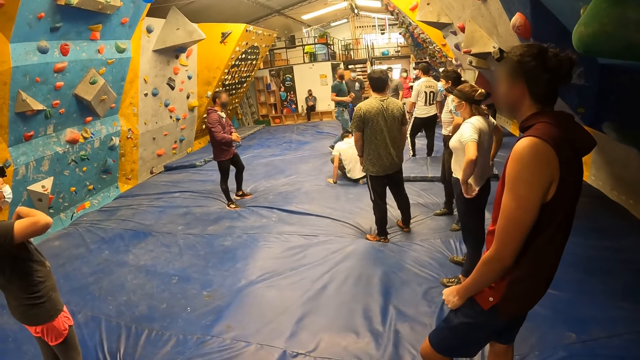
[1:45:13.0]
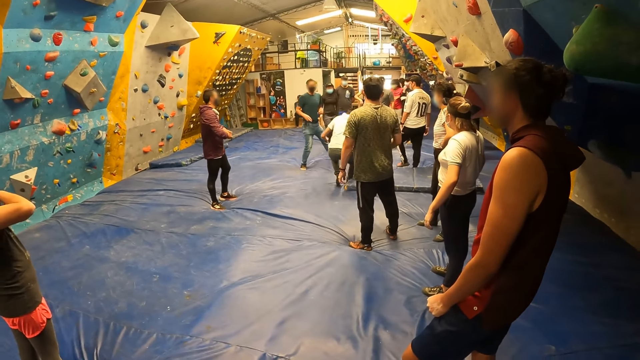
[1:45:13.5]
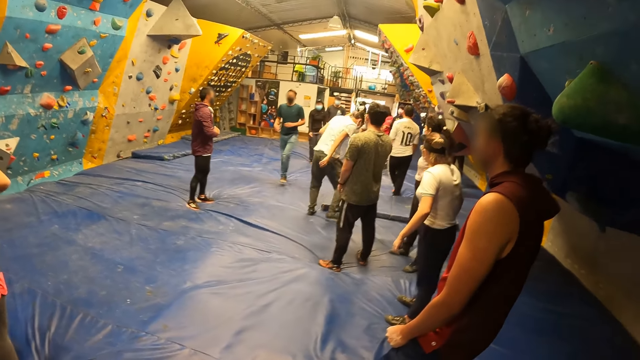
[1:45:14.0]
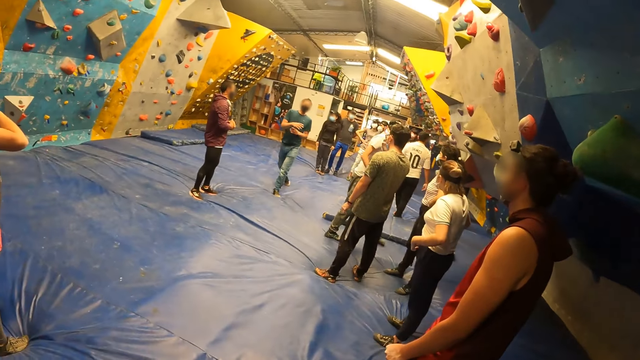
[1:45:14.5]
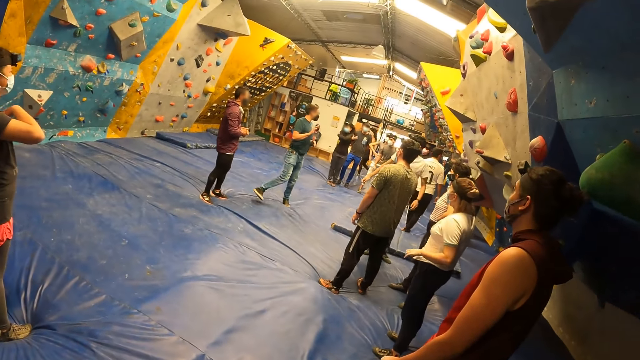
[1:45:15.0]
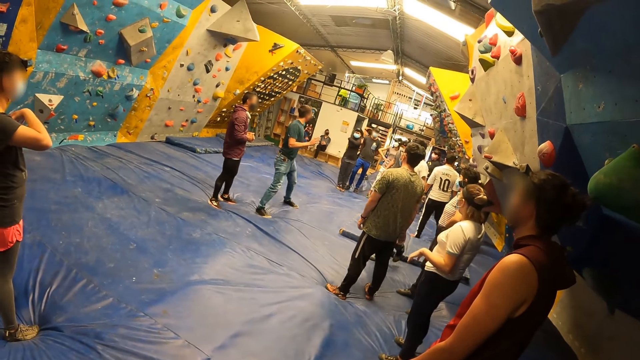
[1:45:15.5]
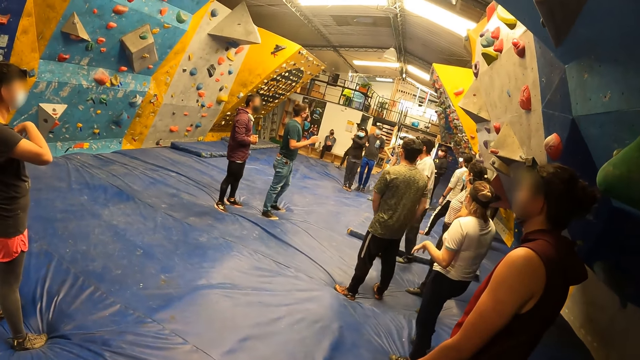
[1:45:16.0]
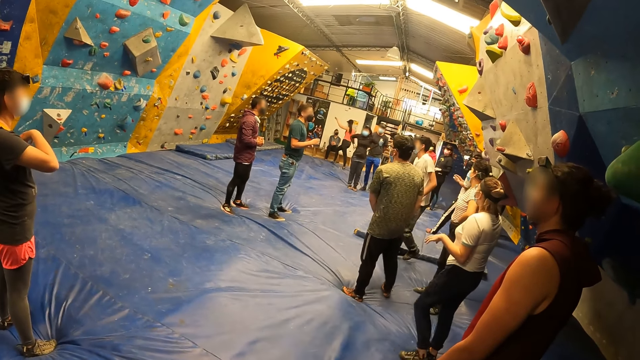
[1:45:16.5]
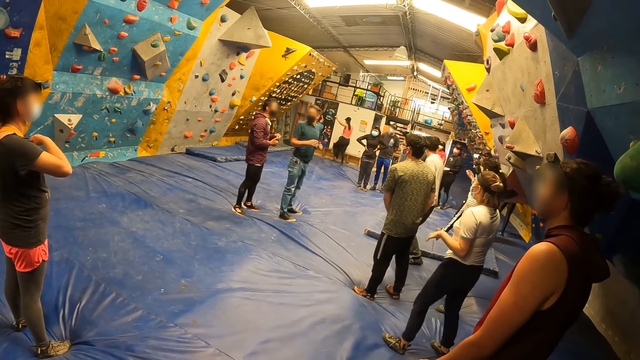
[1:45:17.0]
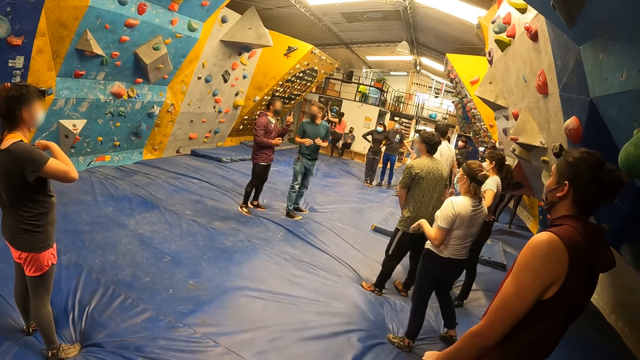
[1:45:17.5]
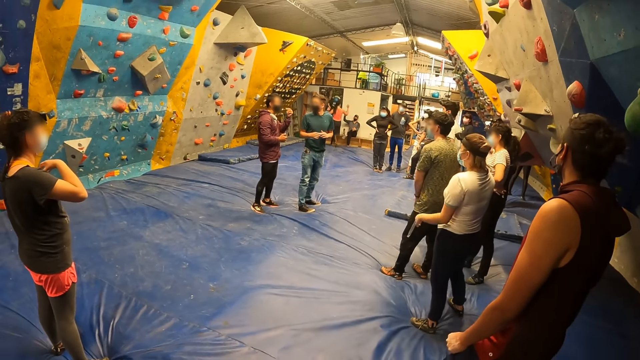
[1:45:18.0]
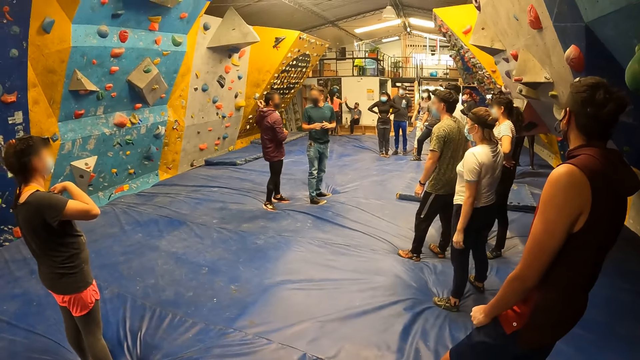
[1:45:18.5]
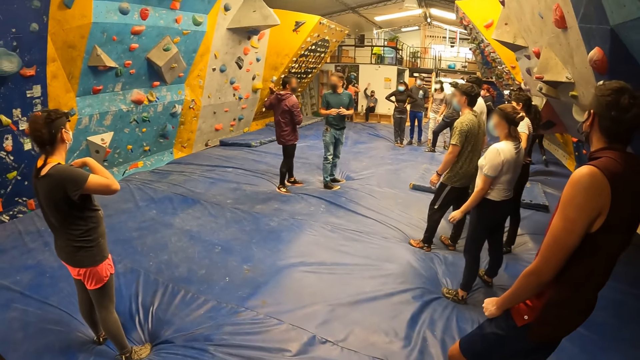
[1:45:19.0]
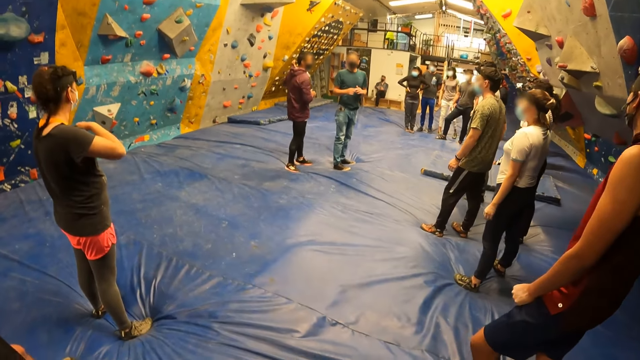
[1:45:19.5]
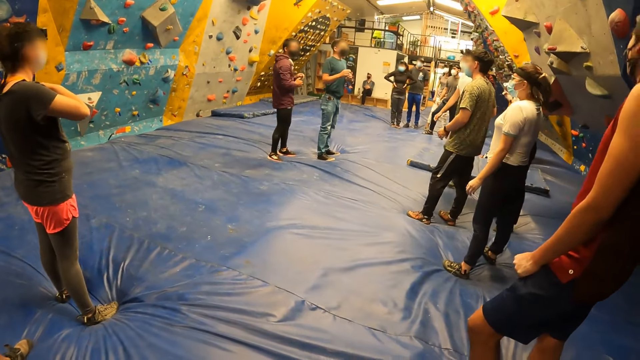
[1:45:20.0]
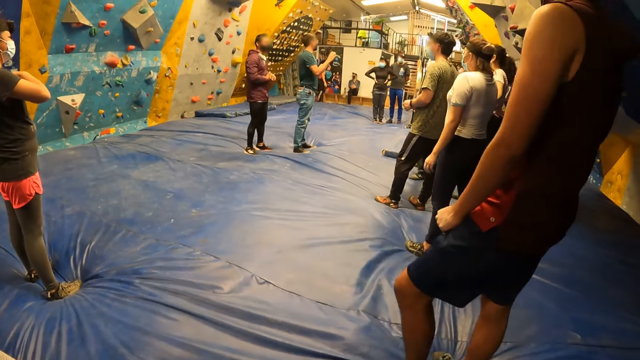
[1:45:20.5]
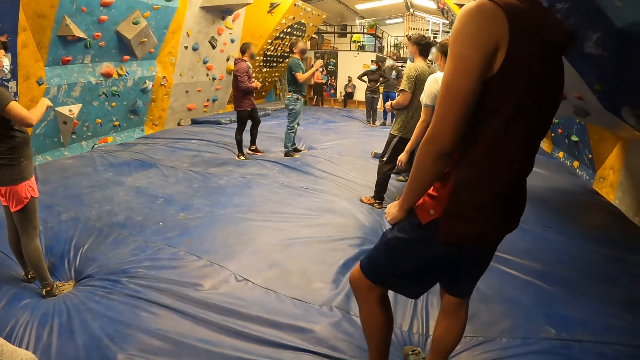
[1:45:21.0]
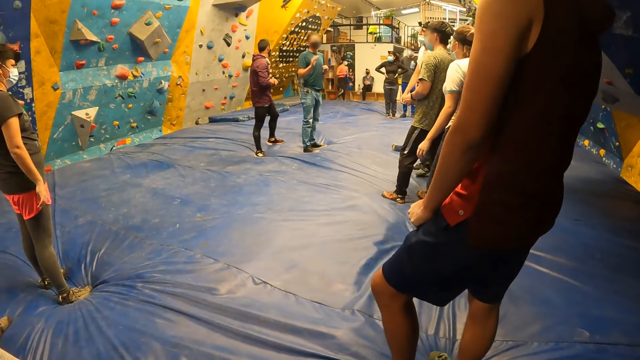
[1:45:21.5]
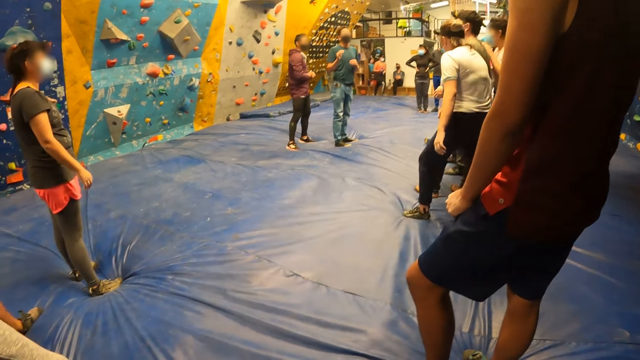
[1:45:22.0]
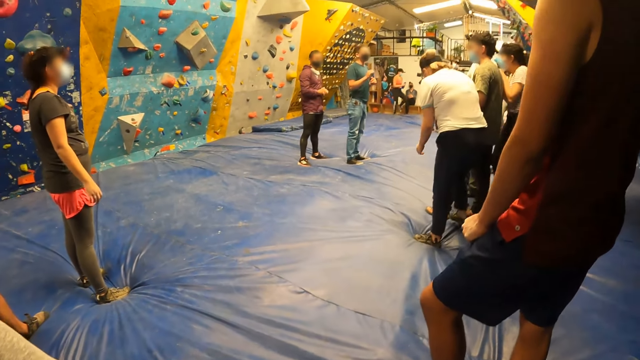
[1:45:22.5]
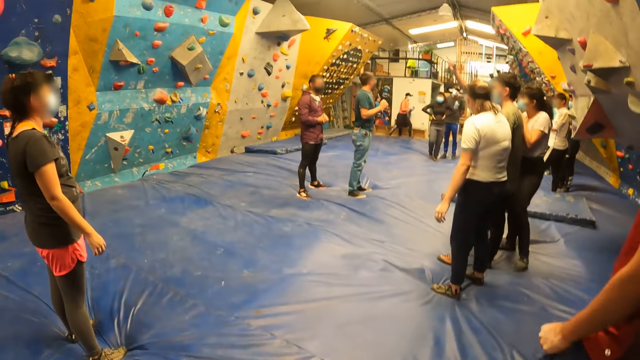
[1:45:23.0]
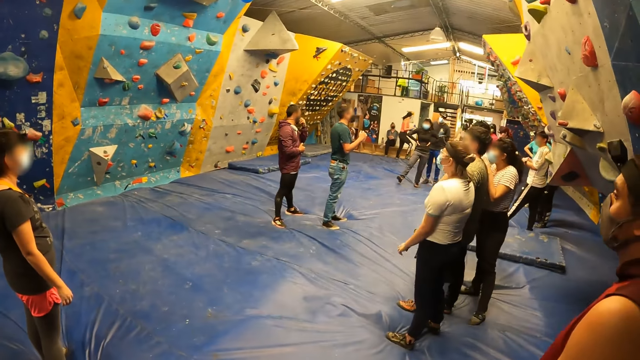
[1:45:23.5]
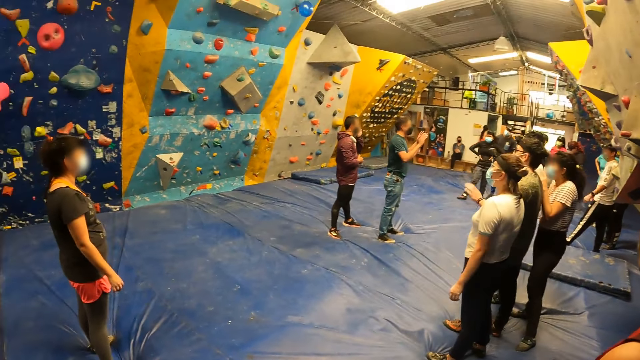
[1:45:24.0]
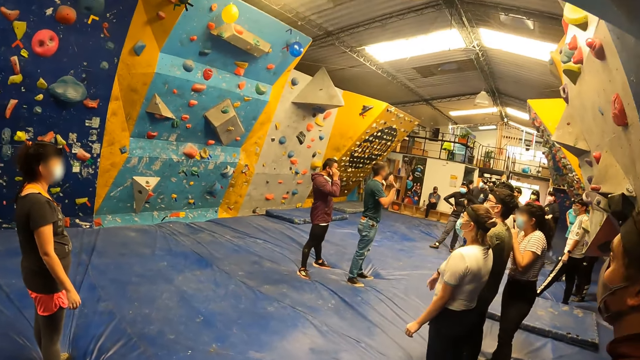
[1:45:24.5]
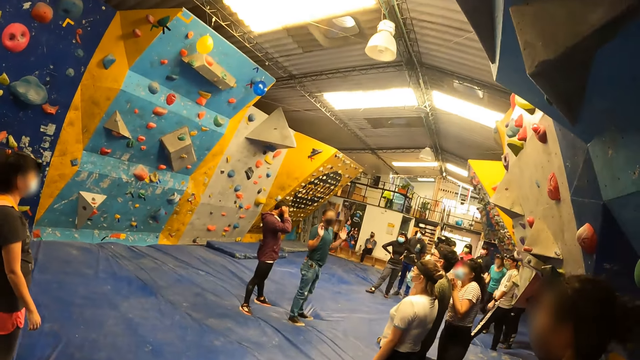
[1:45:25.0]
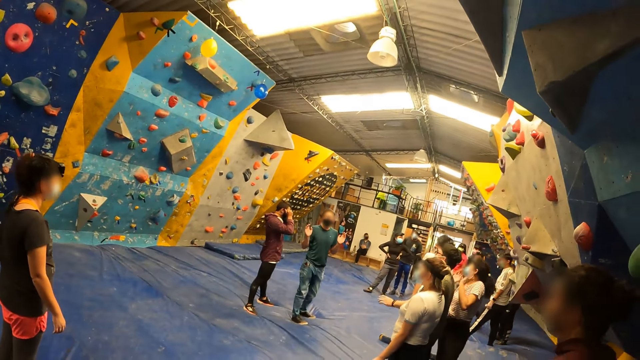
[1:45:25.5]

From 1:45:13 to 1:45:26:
A man stands. Another man walks. A woman stands. Another woman puts hands on chest. Another man talks to a group of people. The first woman moves.

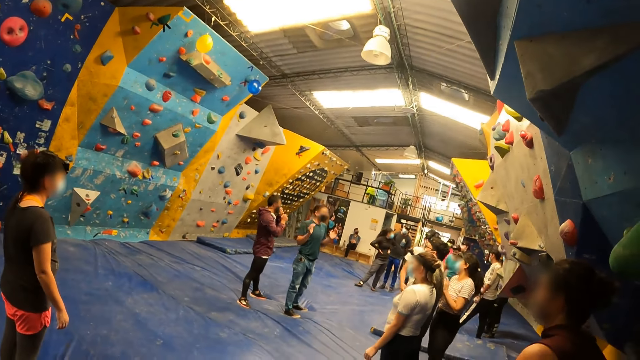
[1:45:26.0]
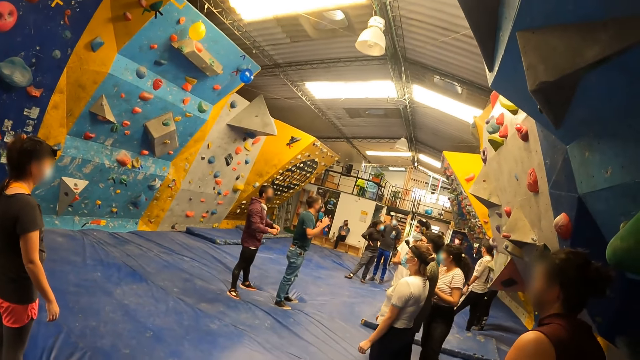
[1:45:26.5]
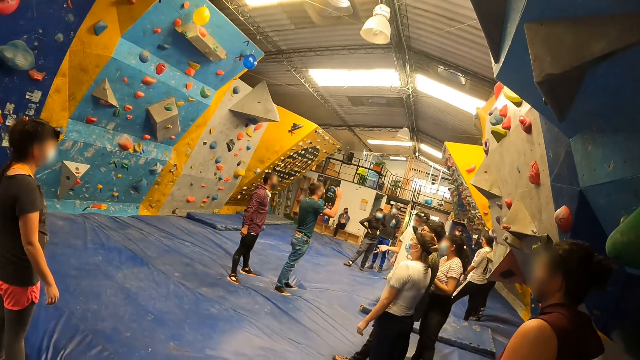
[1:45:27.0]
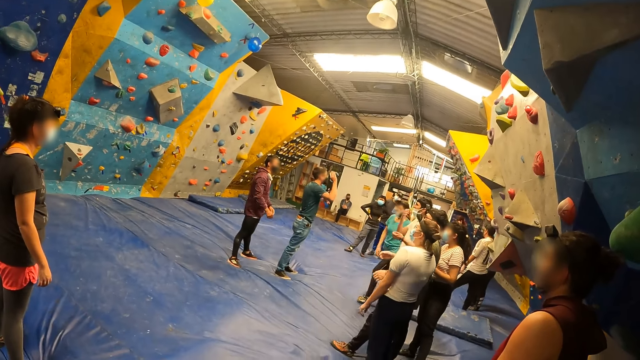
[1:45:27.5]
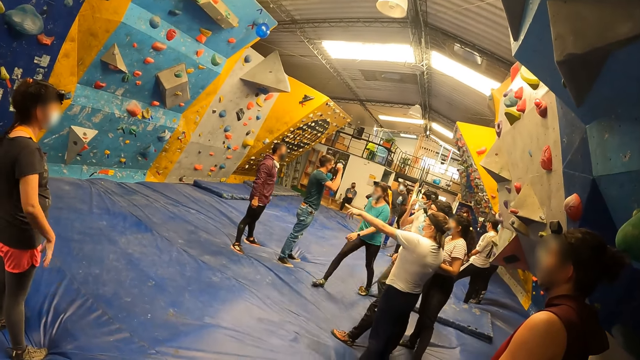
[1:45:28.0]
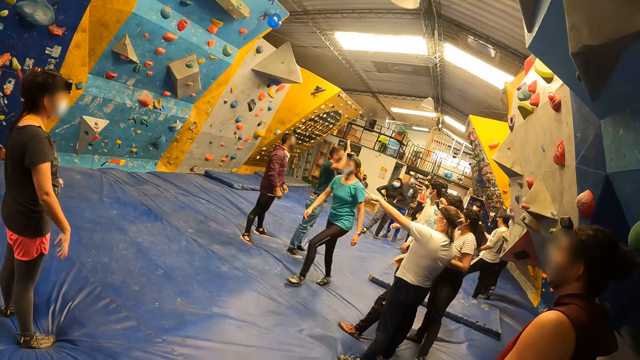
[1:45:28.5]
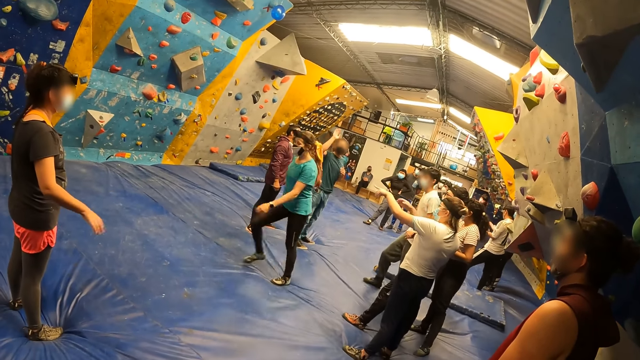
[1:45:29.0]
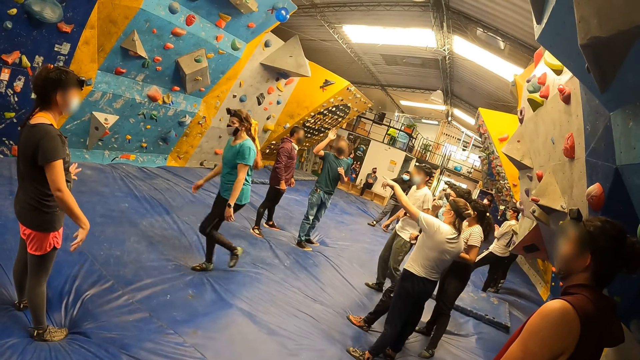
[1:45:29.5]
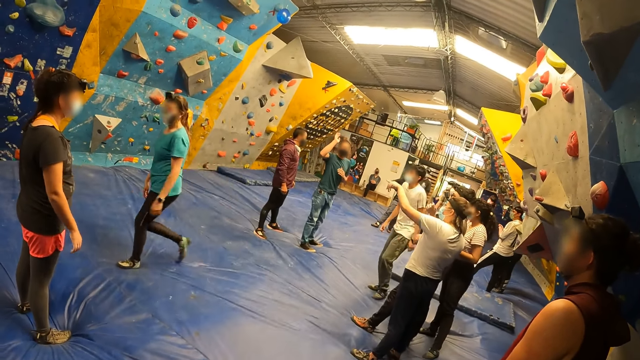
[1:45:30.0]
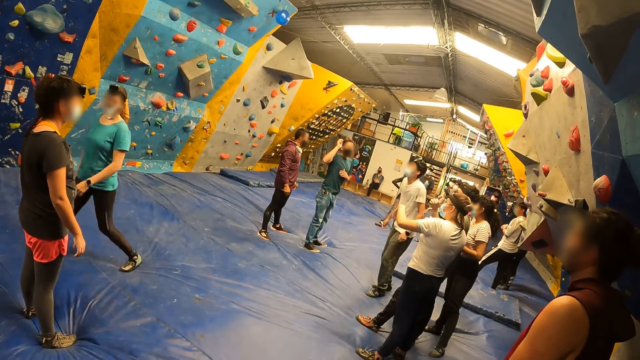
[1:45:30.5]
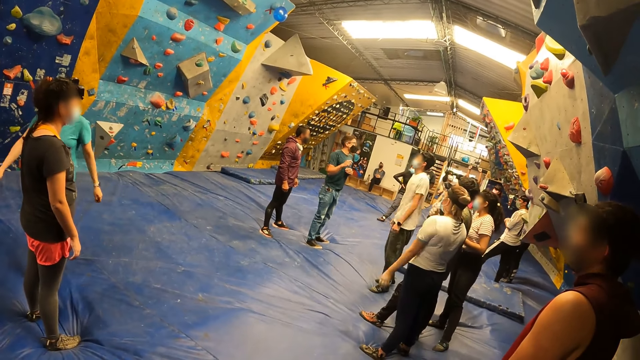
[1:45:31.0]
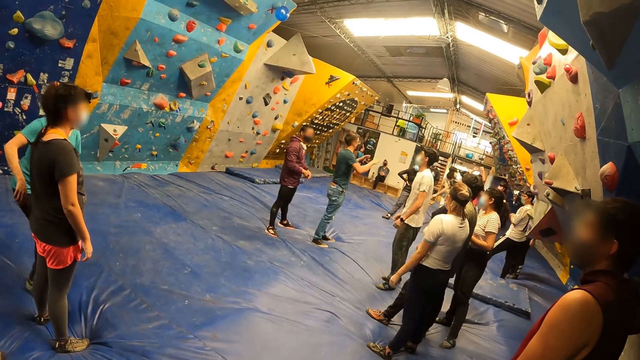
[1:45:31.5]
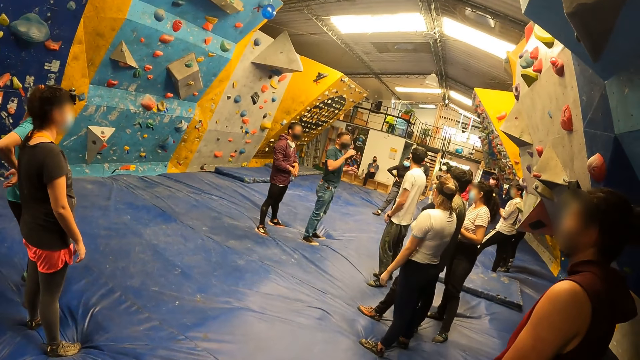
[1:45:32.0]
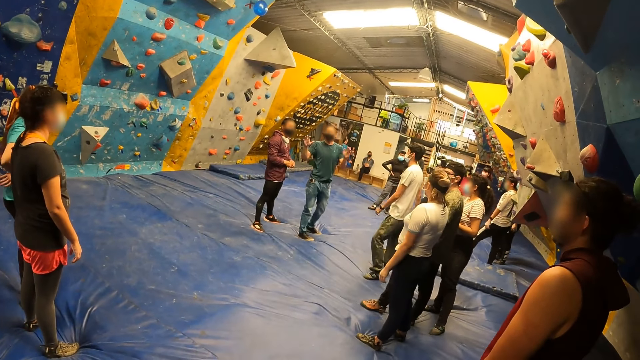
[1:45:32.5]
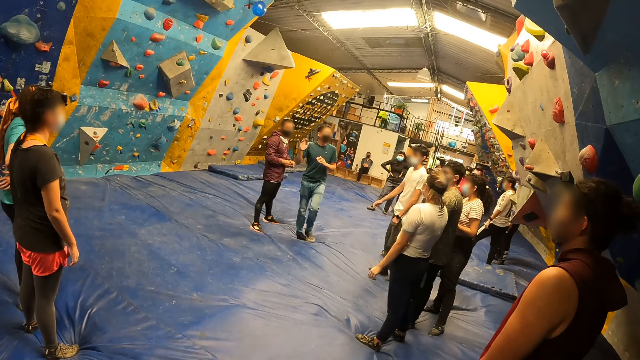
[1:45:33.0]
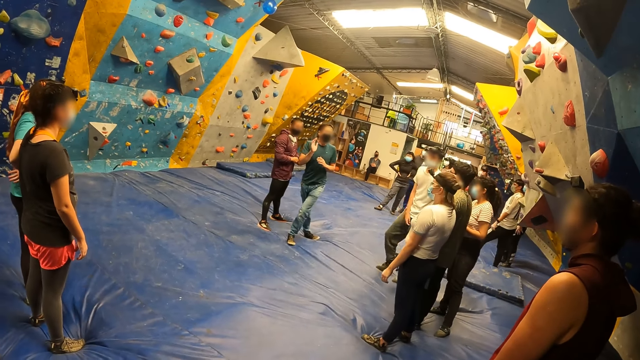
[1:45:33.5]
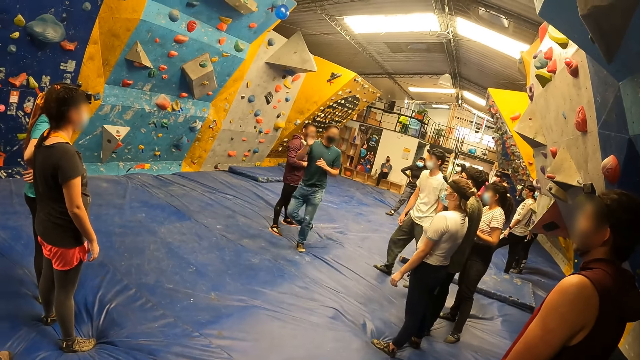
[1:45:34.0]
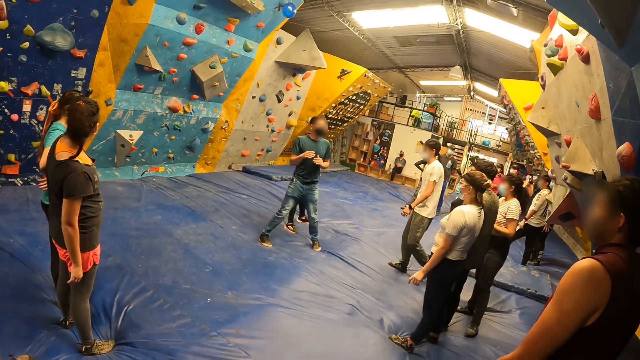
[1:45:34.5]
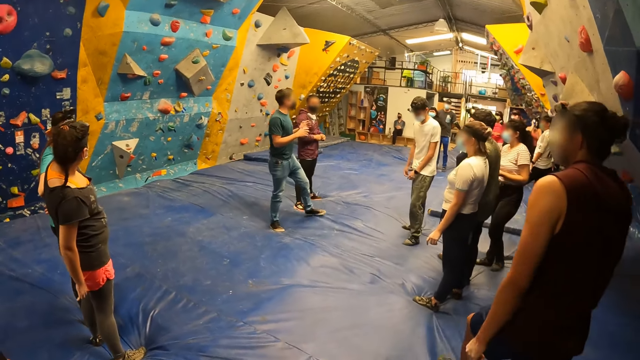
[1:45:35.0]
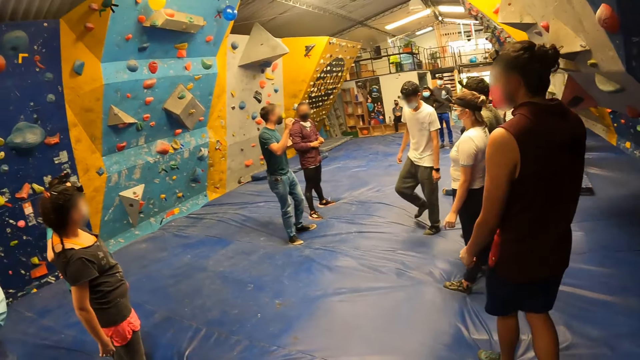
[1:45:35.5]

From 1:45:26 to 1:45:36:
A woman stands. Another woman walks. A man moves his hands.
